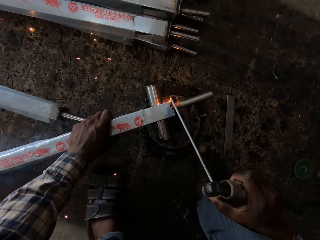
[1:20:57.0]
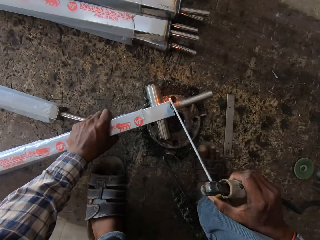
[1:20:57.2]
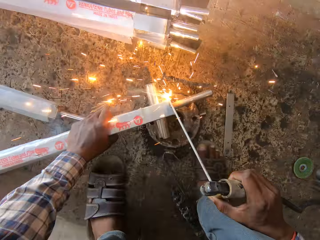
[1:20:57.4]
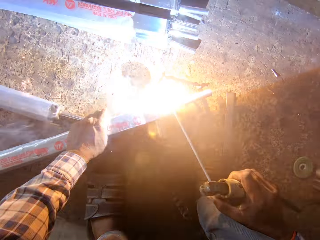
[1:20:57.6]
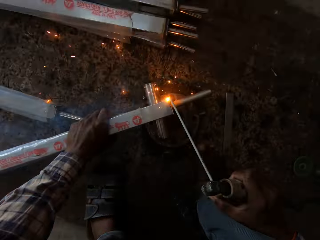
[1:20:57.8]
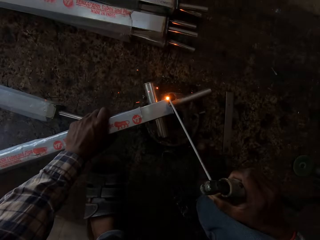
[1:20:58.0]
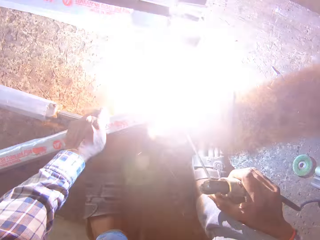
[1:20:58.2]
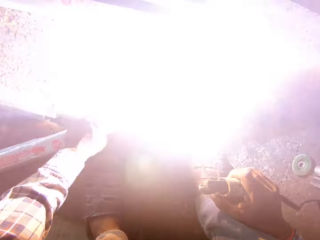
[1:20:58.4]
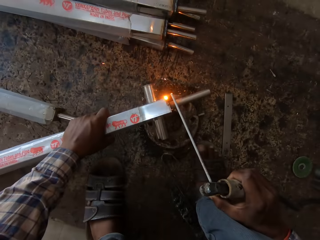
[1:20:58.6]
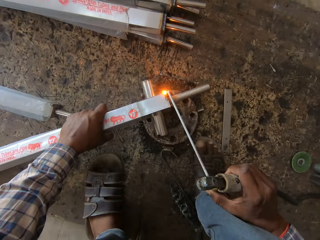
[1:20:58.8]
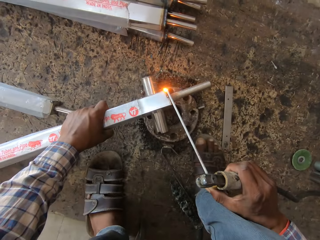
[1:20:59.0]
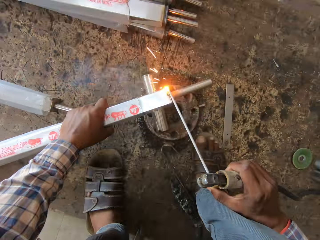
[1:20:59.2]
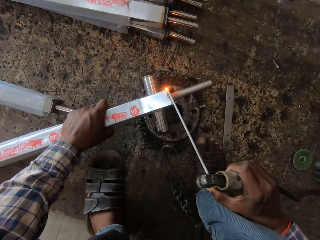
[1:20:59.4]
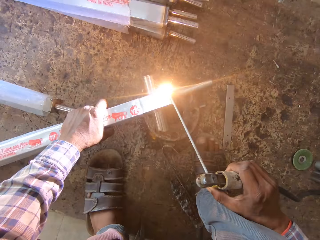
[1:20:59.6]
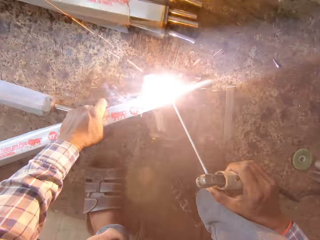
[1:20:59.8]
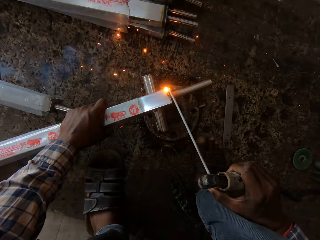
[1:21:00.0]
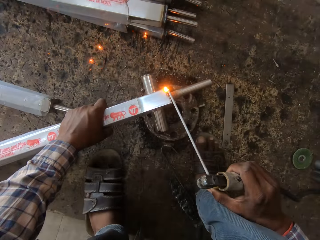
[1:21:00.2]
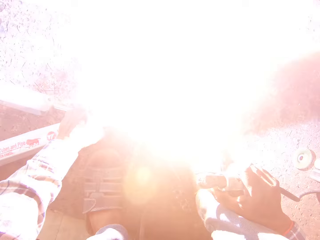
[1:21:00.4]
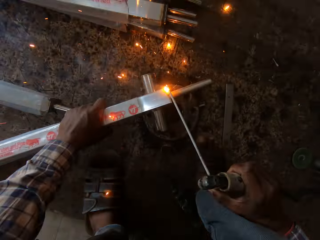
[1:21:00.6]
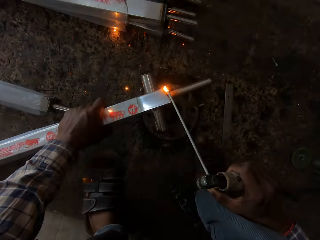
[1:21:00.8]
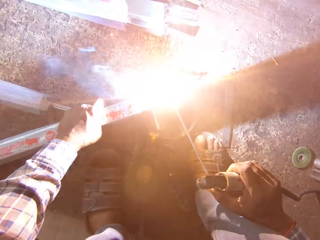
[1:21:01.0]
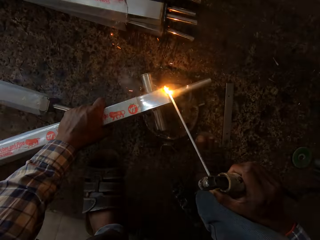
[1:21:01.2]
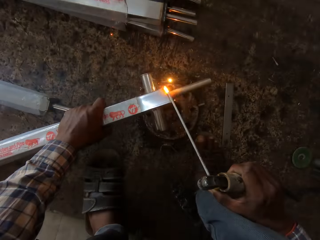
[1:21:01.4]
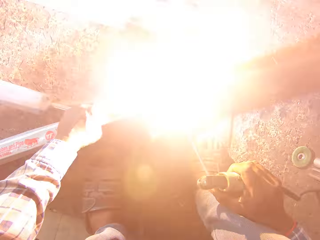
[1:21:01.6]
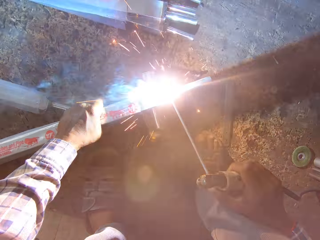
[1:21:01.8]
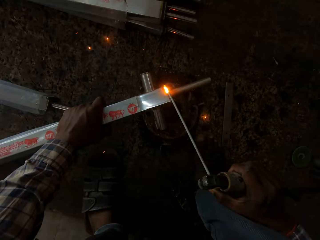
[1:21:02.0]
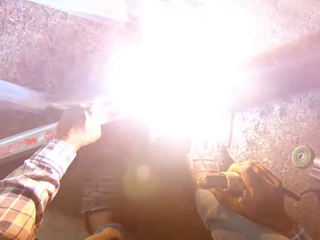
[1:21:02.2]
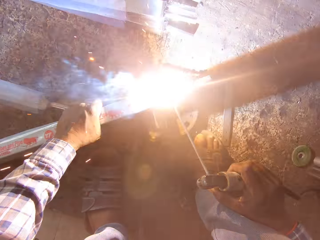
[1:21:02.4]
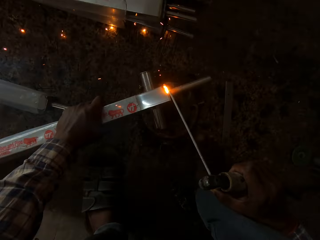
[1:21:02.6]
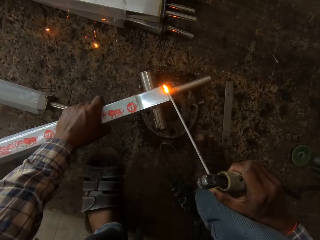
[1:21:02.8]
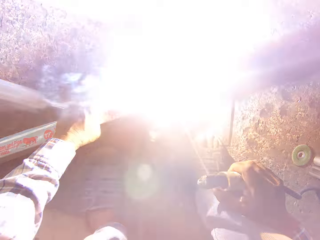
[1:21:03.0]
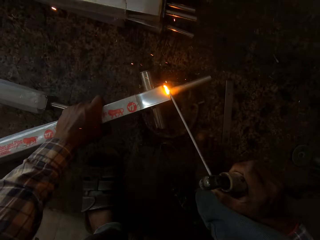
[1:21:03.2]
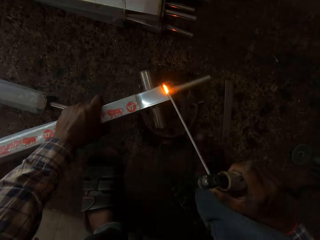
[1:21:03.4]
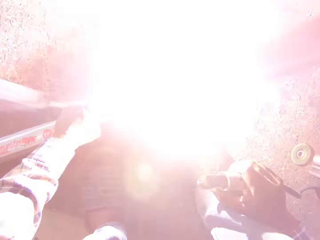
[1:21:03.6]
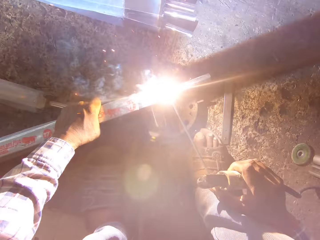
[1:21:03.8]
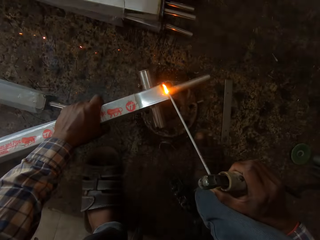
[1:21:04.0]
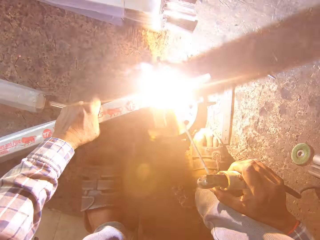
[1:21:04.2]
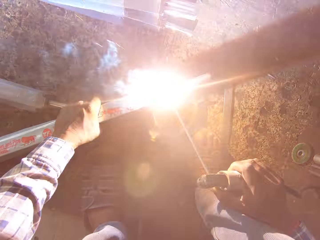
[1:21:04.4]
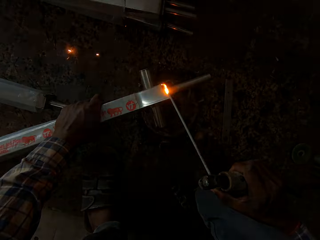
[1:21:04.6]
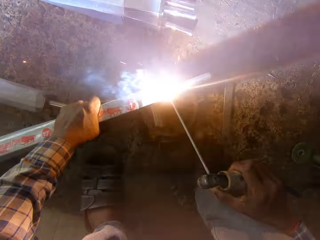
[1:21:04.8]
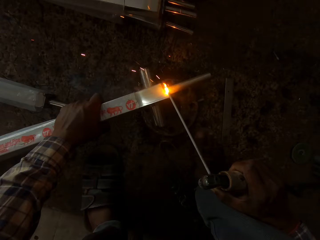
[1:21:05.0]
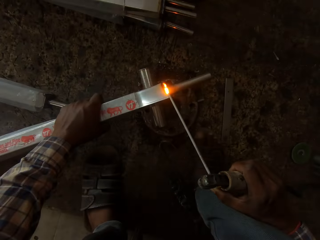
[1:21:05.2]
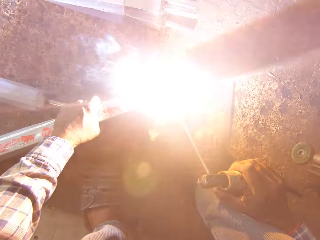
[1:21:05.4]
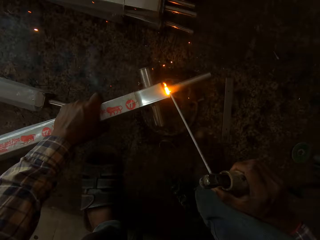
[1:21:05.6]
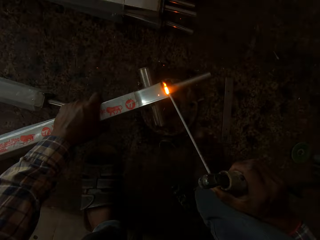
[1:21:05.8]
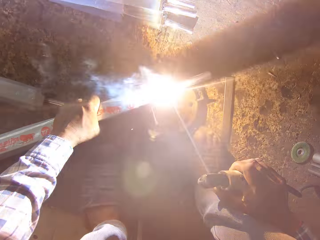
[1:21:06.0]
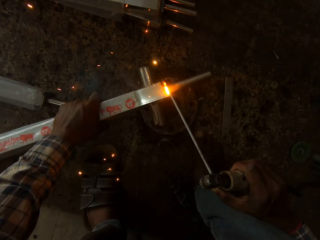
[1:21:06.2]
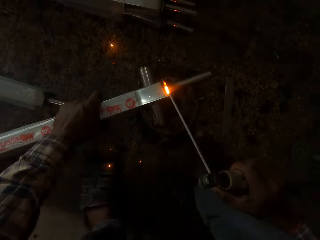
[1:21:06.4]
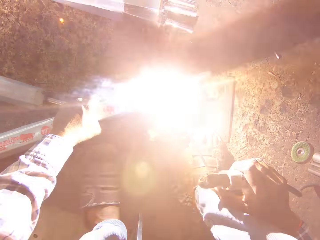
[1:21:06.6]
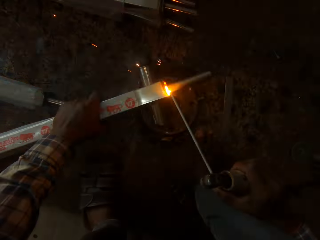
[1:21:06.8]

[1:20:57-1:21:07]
The camera wearer welds the square steel rod in his left hand on the rim with the electrode on the electrode holder in his right hand.

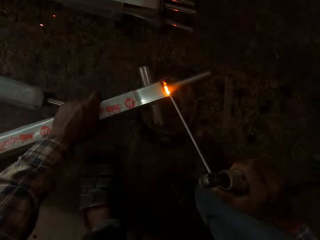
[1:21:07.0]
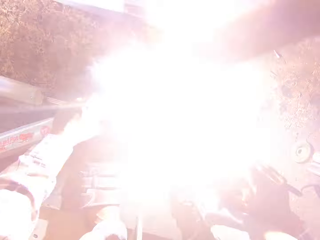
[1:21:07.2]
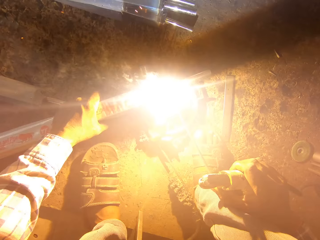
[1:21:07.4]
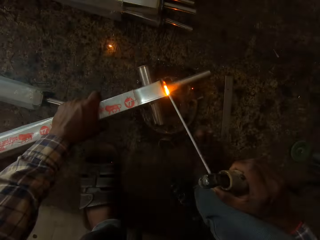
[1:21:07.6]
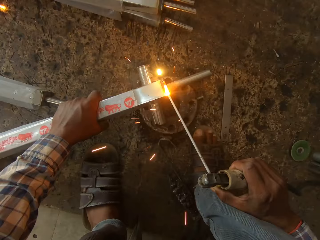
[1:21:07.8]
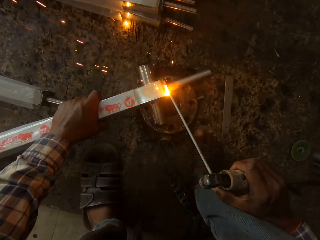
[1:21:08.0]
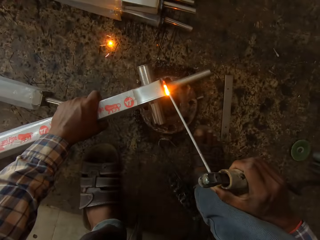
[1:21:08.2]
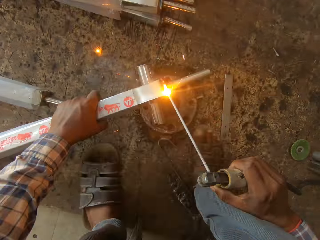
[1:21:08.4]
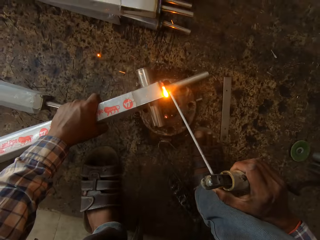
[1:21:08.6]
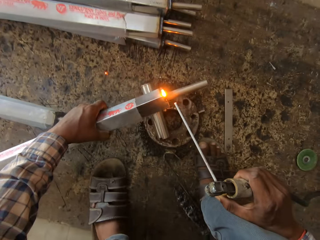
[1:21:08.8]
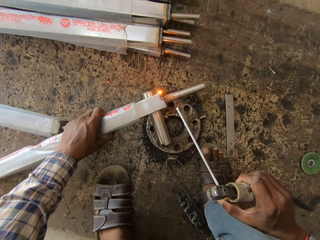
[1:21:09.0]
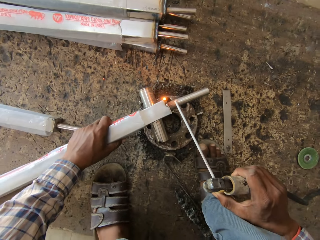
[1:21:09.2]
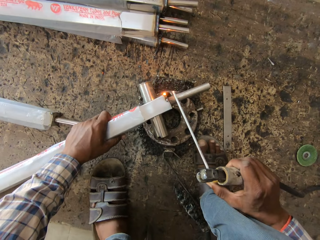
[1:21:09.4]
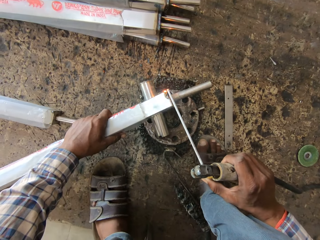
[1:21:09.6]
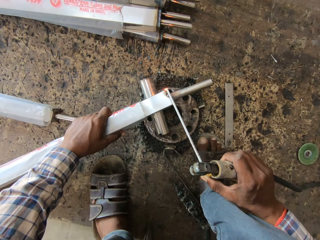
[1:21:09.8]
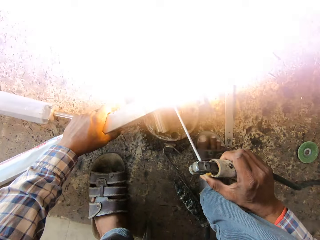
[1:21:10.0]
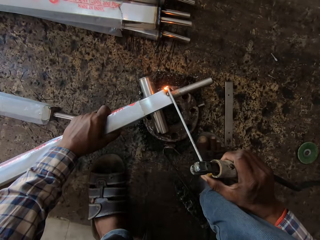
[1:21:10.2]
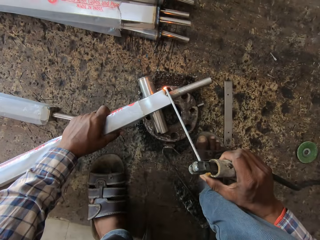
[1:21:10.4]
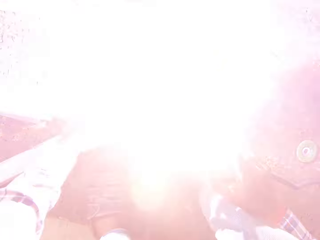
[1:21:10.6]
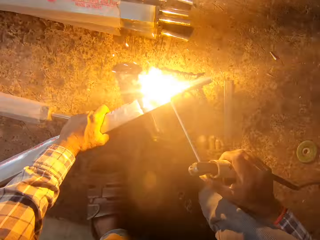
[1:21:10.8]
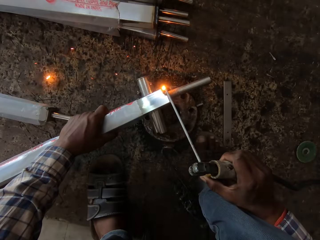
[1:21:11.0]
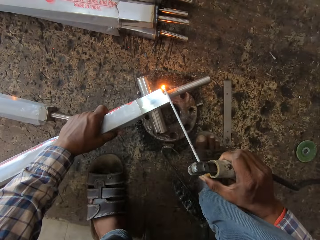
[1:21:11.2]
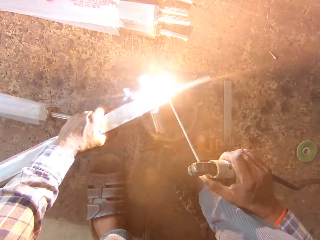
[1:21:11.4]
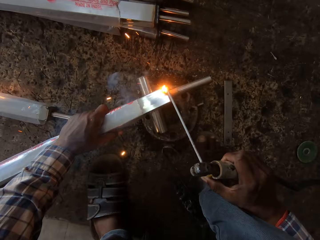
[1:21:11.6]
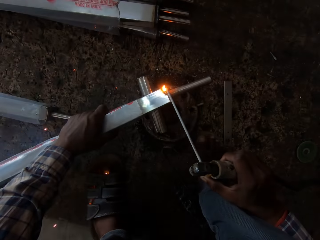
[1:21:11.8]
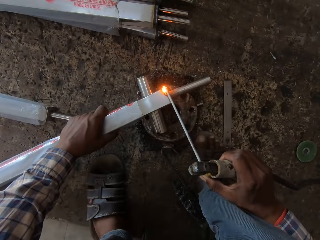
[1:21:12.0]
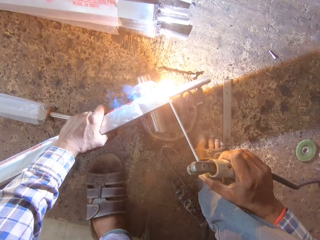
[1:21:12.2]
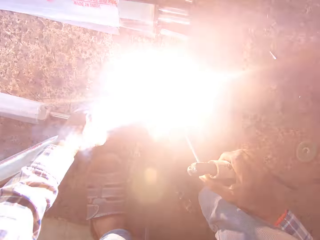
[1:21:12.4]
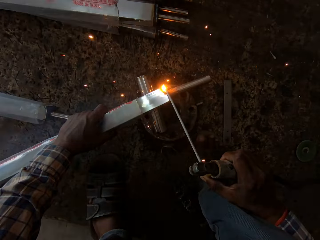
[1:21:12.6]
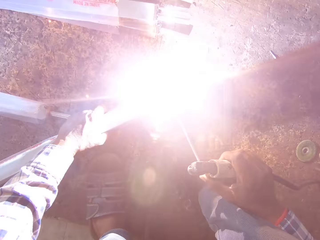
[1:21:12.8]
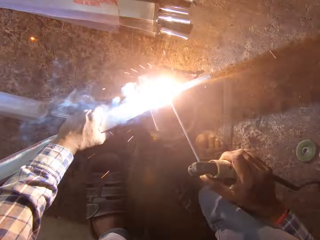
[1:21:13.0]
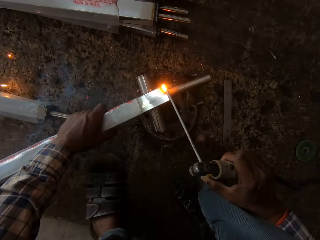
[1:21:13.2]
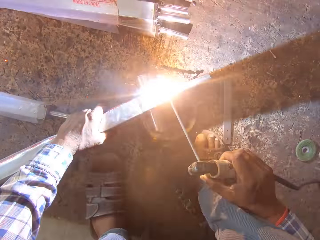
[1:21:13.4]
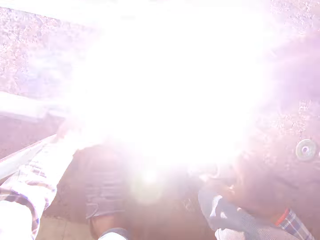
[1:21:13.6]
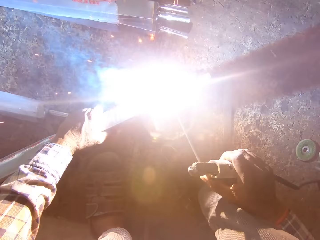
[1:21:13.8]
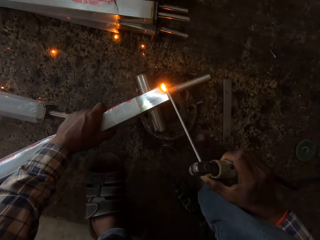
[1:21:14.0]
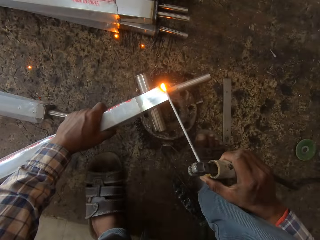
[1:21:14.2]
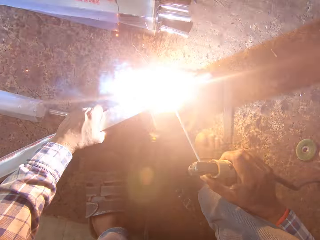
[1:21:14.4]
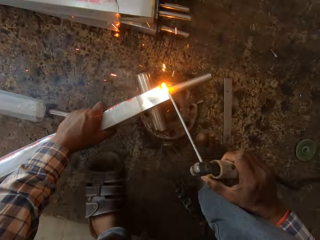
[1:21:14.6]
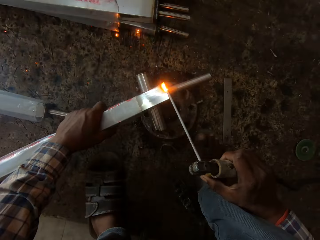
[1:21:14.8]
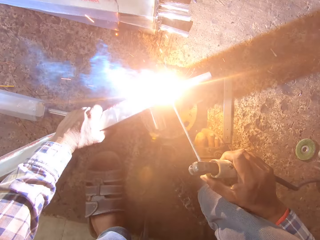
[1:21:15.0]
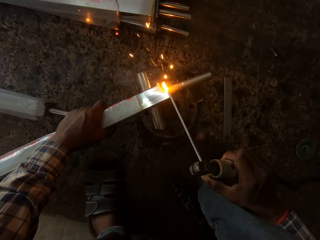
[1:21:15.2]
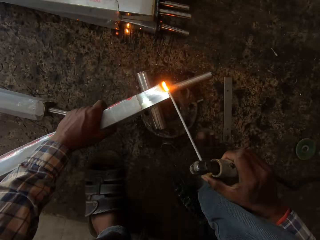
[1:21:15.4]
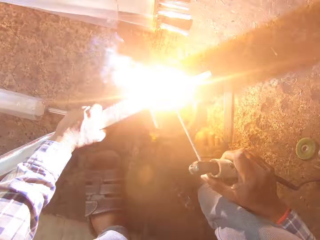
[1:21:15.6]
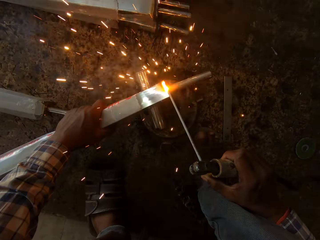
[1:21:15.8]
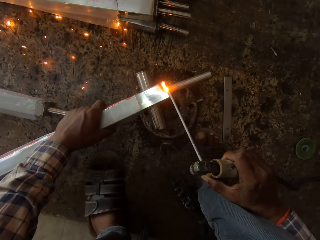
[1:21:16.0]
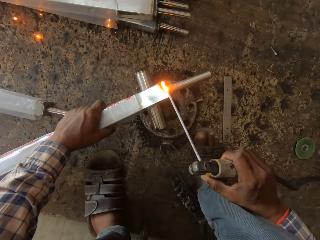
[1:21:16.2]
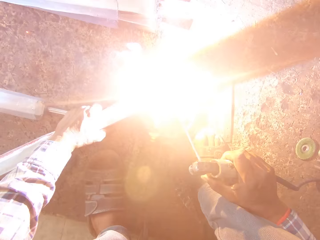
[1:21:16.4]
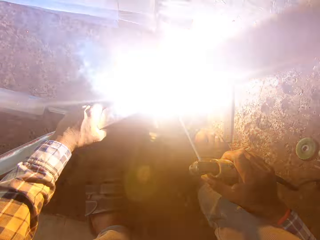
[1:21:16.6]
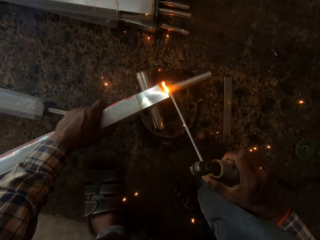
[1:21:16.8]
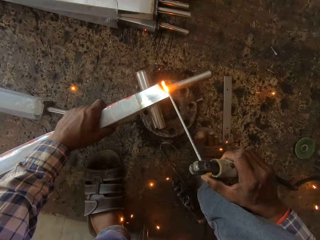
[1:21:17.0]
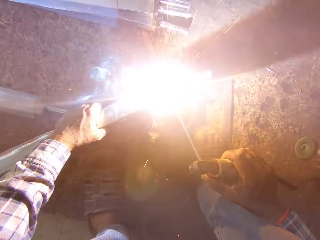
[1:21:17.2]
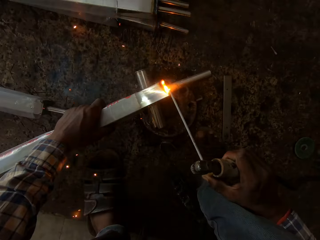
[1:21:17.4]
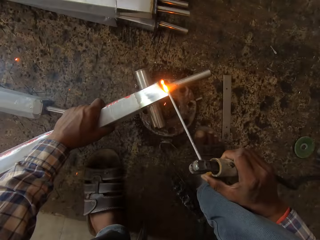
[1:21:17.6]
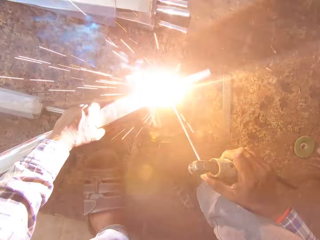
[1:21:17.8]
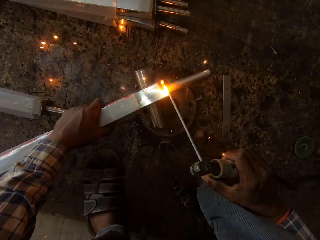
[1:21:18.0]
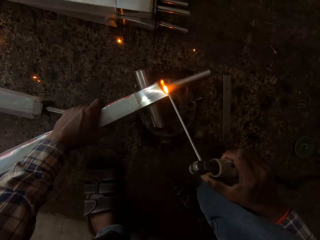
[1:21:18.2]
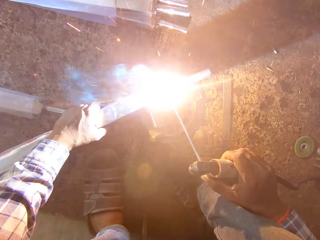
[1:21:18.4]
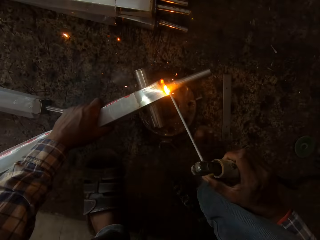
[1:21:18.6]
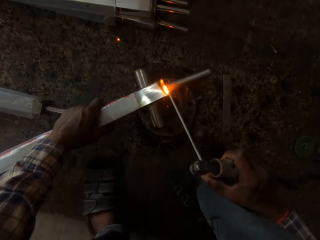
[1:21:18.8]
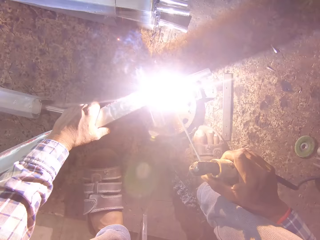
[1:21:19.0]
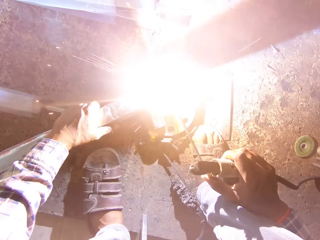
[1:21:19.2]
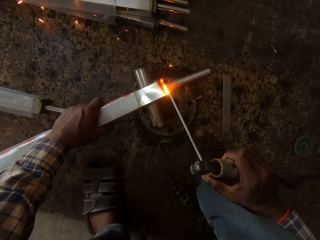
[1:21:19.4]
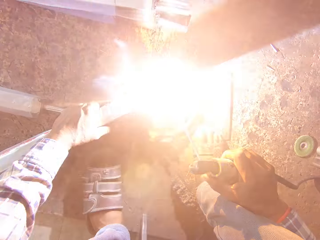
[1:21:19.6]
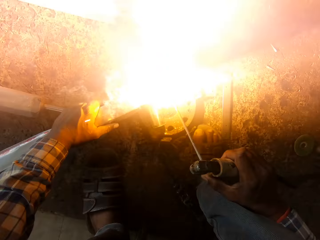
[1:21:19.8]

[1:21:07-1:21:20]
The camera wearer turns the square steel rod in his left hand on the rim. He welds the square steel rod in his left hand on the rim with the electrode on the electrode holder in his right hand.
